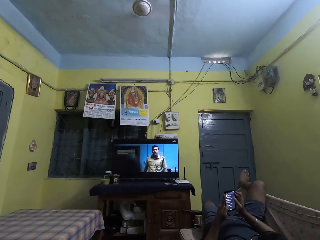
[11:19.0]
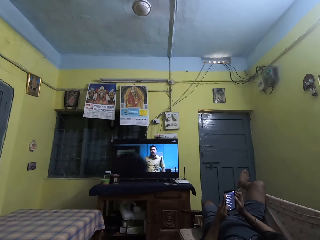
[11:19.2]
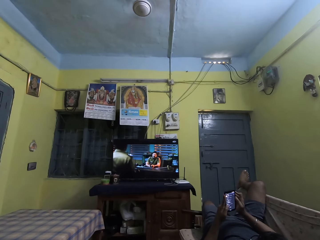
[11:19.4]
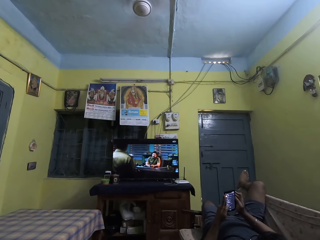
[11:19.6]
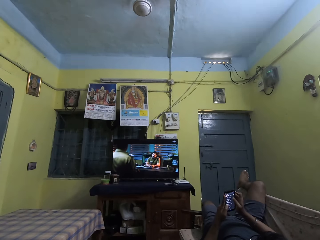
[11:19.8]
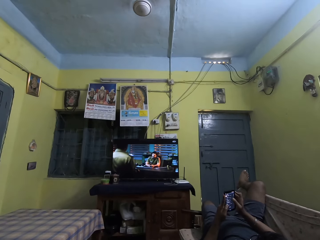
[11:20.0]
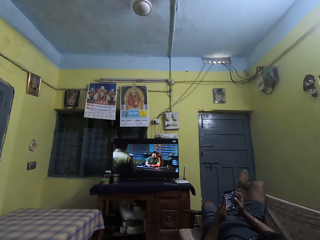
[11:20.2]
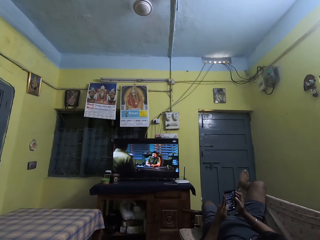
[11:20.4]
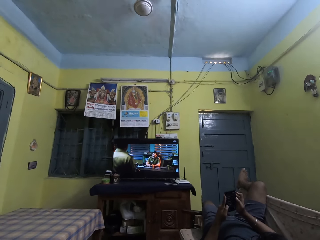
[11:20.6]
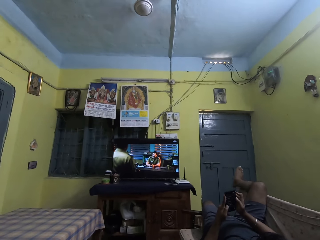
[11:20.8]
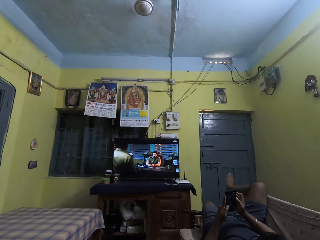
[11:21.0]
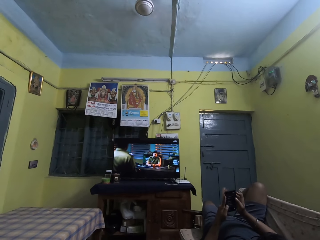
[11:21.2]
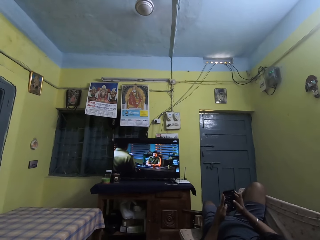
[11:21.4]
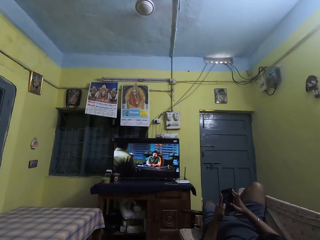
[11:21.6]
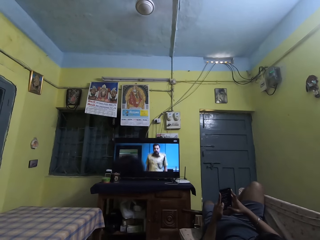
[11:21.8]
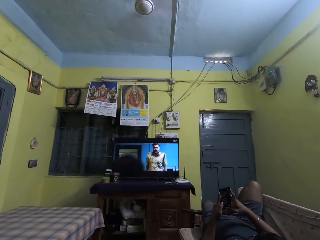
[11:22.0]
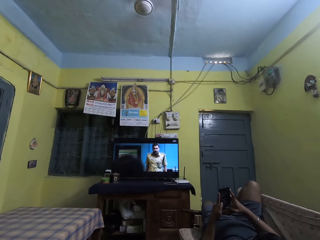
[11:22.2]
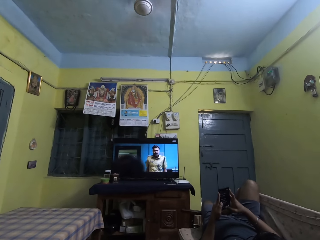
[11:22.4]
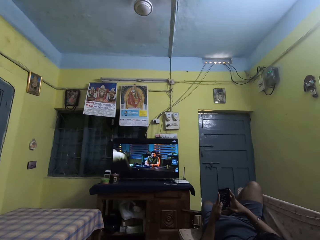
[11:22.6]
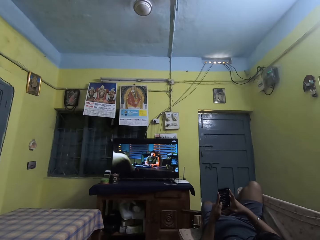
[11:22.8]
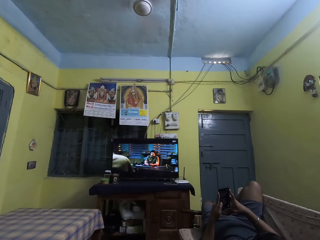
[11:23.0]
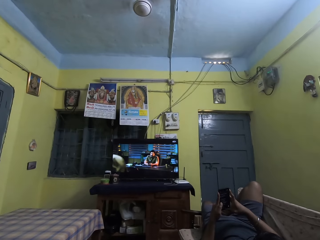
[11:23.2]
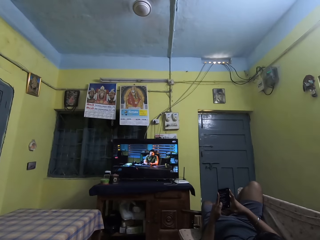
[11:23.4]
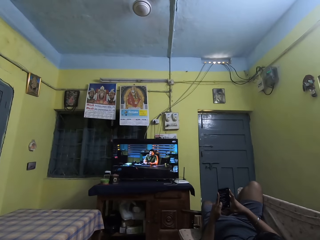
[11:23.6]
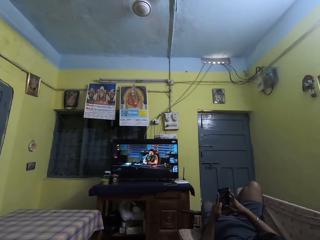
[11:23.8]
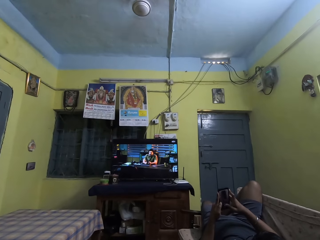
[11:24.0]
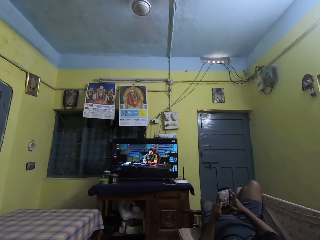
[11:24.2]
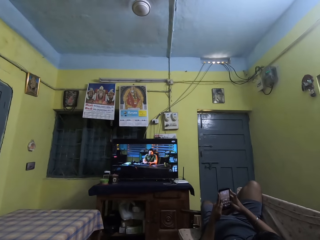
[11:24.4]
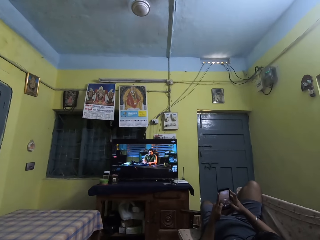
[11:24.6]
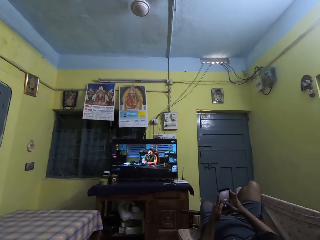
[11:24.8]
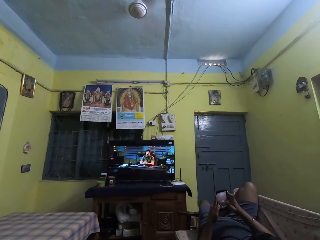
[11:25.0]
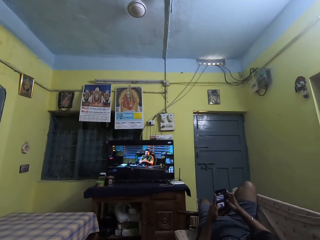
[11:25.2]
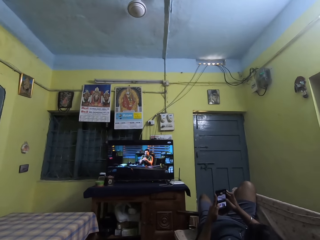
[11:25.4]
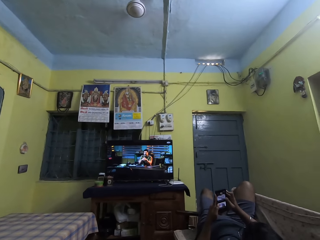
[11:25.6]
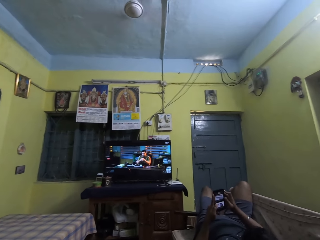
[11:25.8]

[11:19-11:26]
The man drops his right leg from the chair backrest.

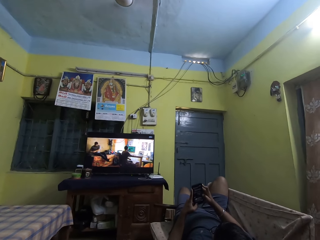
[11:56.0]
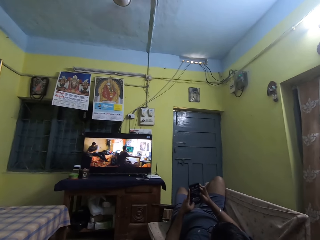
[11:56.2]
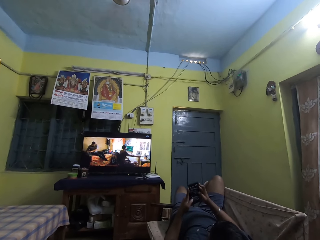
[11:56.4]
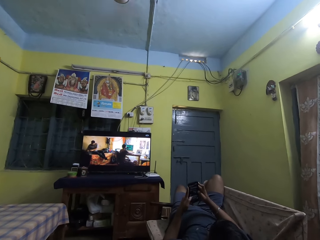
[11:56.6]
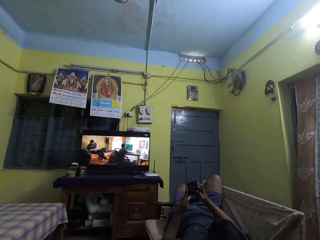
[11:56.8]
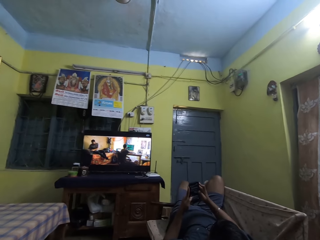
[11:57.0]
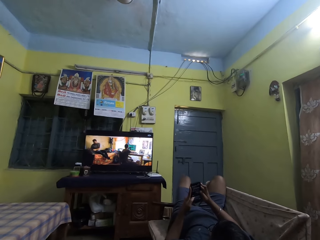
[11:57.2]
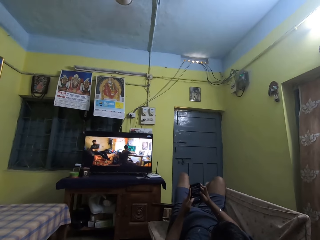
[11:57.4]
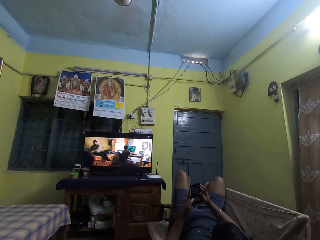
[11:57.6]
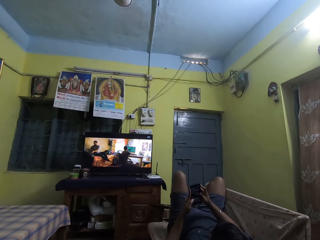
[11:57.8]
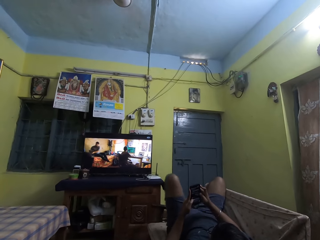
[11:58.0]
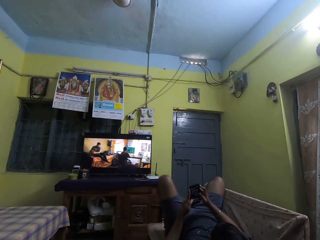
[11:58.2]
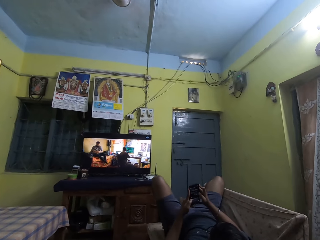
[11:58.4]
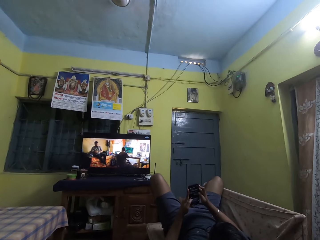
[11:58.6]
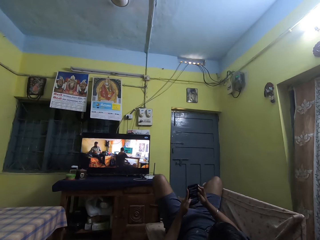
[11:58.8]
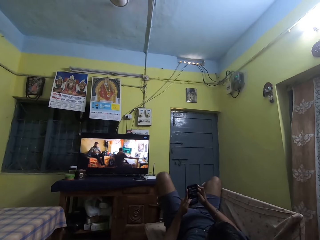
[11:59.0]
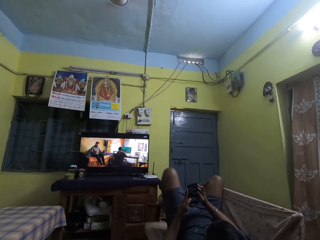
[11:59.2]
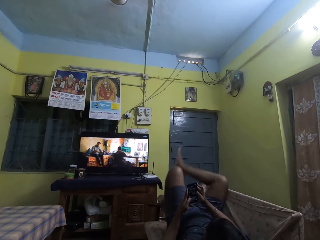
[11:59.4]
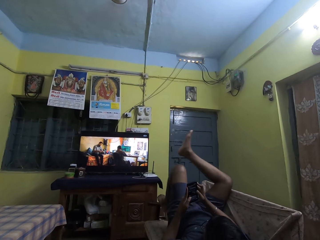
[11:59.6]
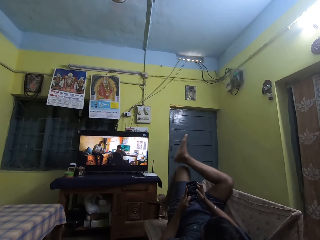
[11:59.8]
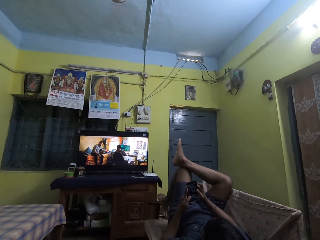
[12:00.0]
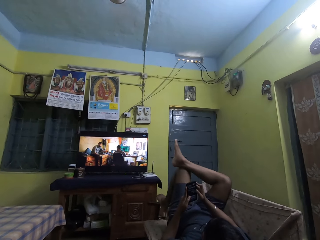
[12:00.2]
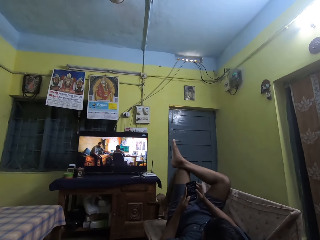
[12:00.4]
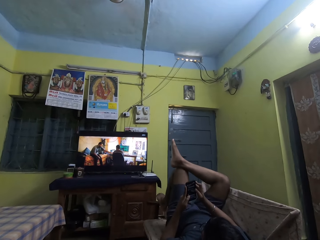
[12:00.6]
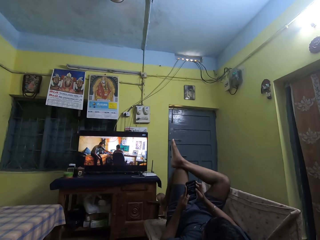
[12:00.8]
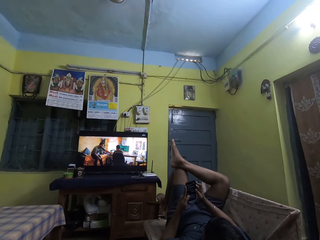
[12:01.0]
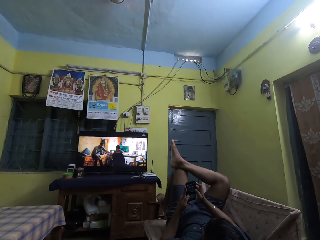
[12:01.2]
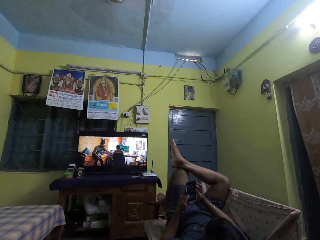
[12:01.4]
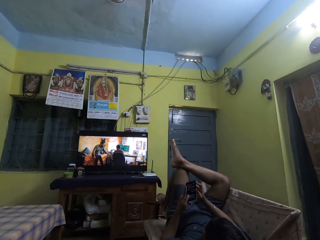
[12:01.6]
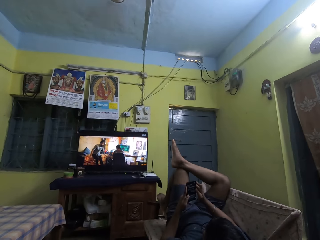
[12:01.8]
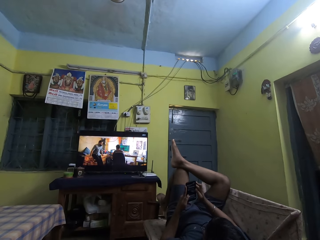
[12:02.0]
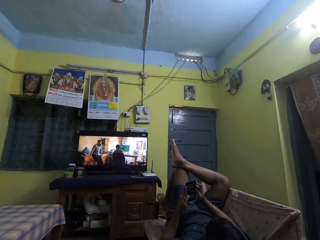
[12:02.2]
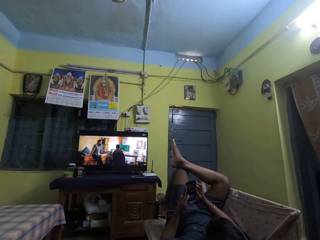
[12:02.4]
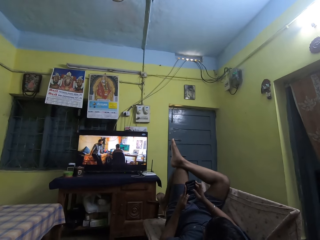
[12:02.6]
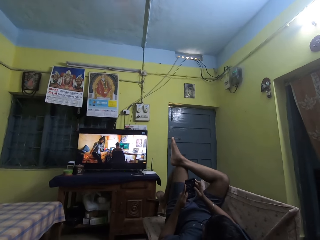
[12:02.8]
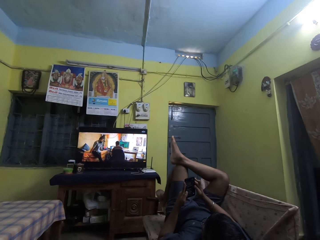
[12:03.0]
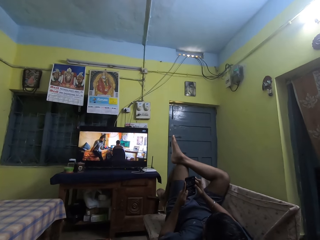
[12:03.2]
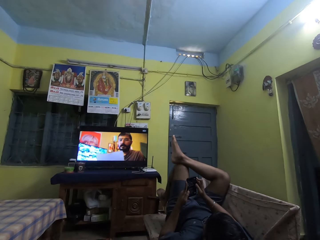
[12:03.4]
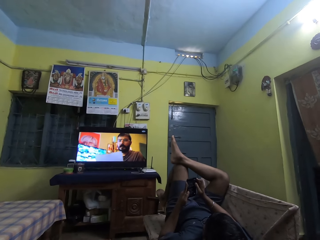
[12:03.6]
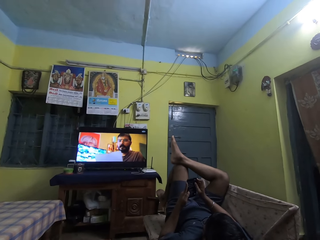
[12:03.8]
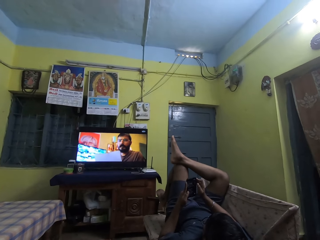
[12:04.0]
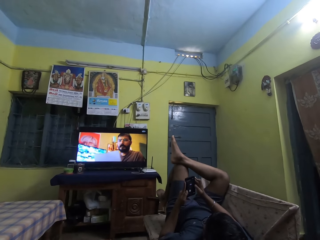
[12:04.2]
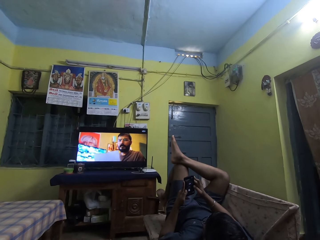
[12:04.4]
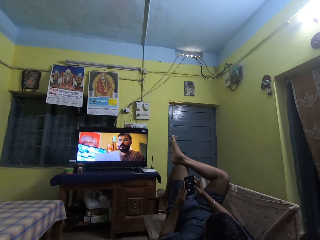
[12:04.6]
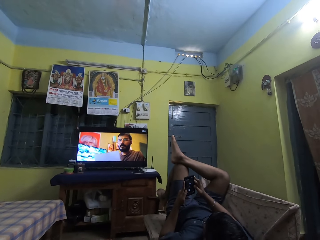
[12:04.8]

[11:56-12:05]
The man places his left leg on the chair armrest and places his right leg on his left knee.

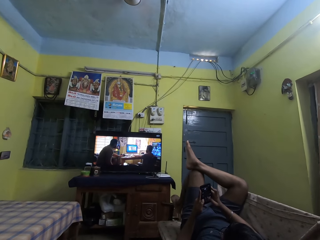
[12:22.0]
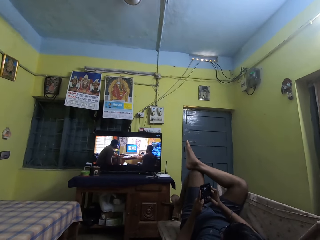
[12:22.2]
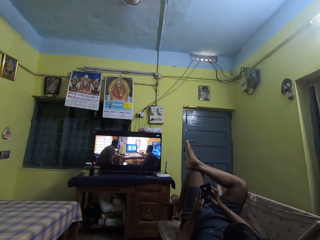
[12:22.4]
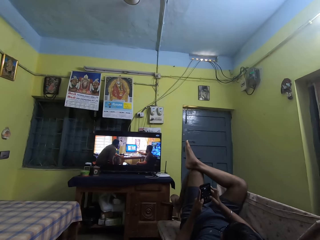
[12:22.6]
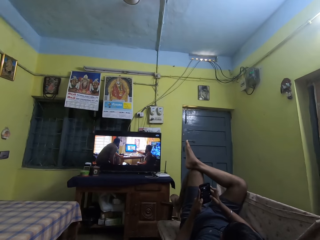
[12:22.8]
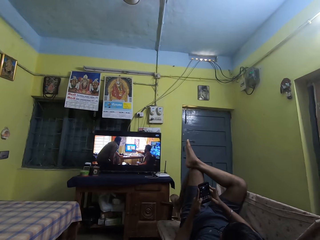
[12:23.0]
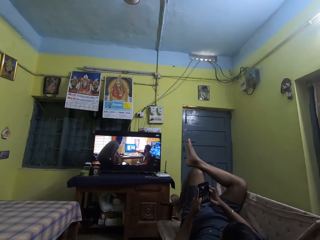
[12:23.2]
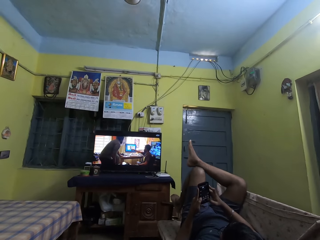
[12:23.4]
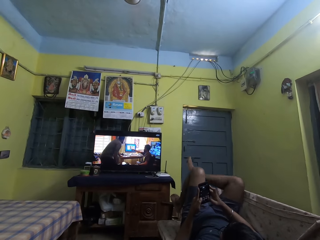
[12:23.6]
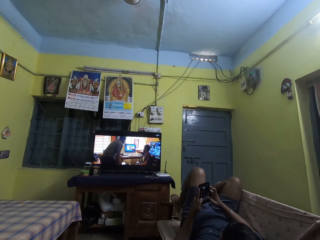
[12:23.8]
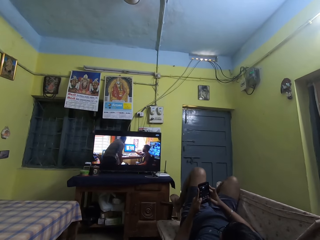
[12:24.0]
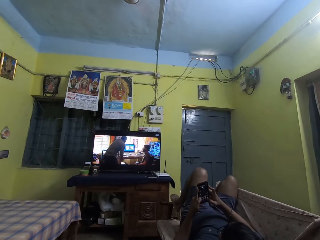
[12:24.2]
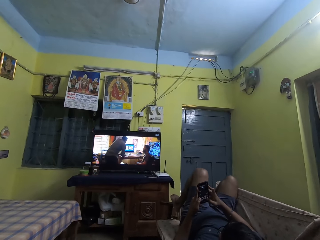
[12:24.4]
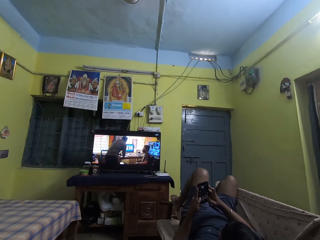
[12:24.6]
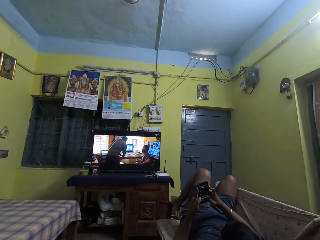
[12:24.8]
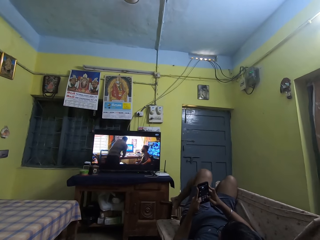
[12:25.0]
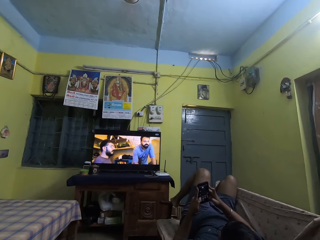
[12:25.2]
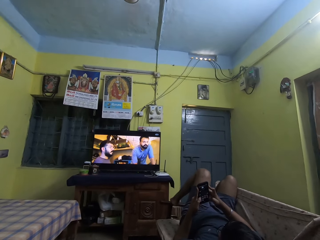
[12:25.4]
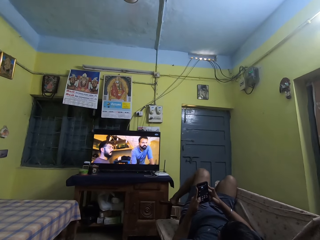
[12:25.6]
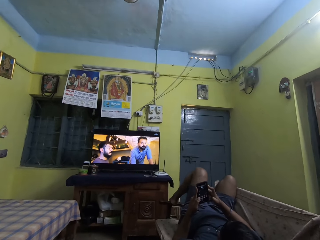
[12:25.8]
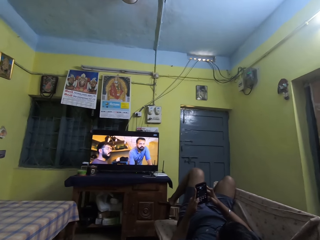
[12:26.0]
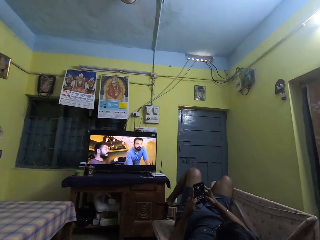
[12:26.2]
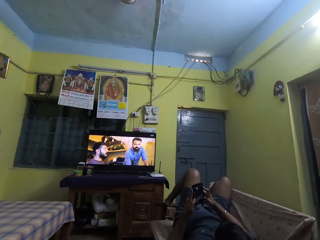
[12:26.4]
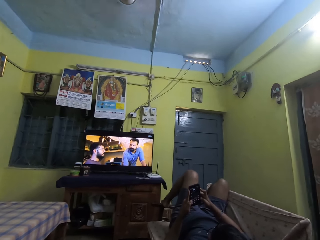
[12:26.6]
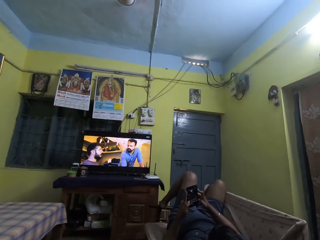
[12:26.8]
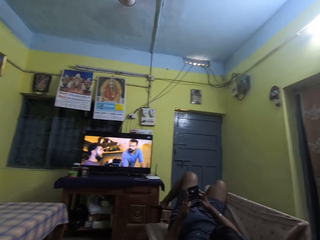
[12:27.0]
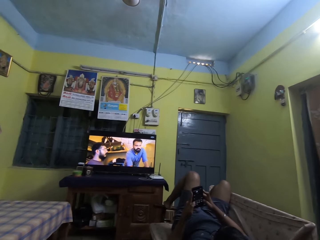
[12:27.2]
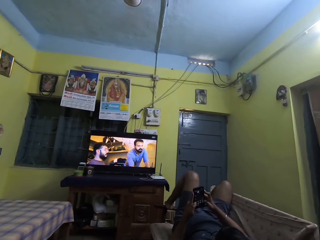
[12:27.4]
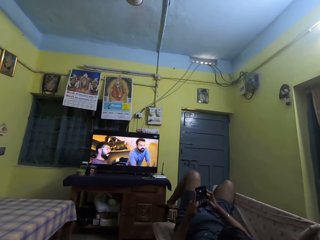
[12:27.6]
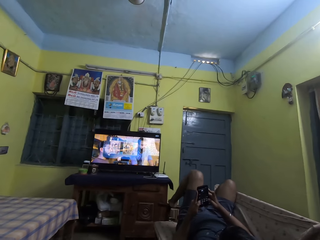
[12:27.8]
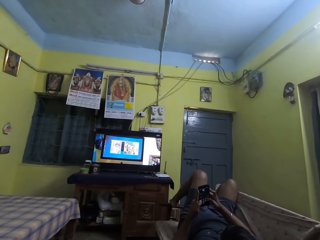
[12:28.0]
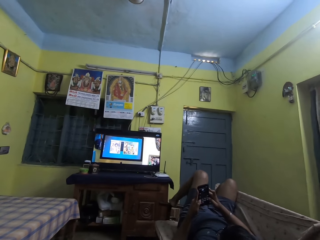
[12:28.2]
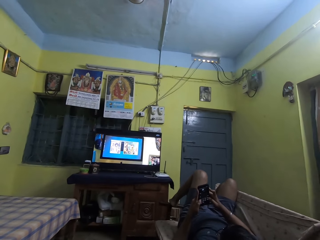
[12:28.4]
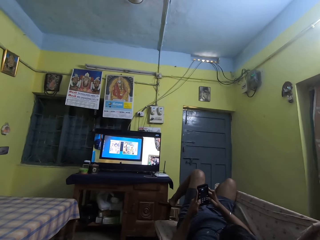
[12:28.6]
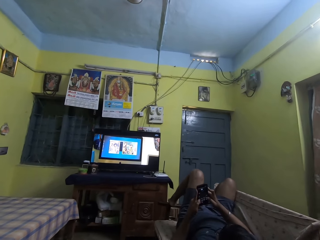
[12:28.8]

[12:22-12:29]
The man drops his right leg from his left knee to the chair armrest.
